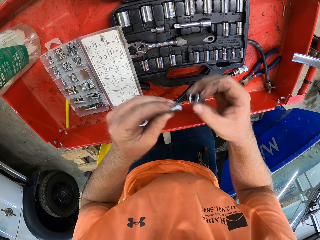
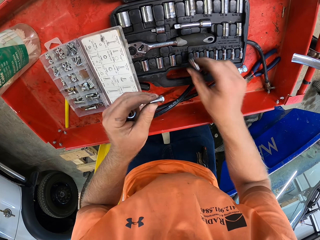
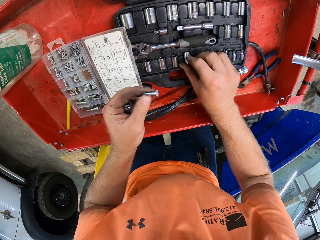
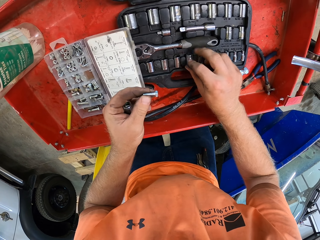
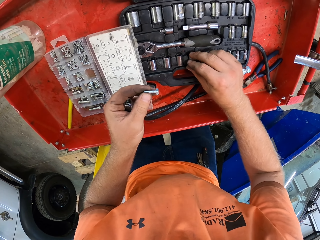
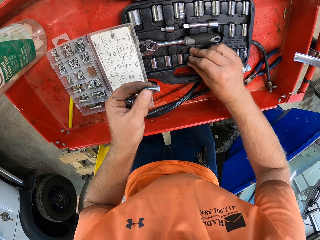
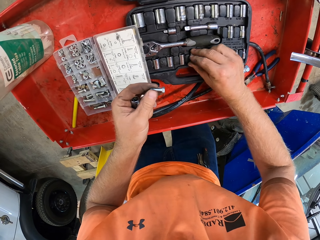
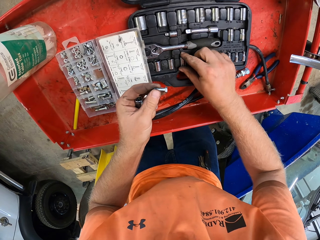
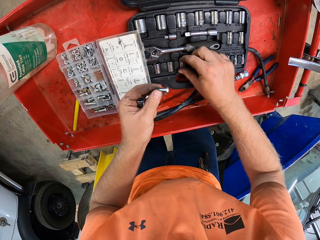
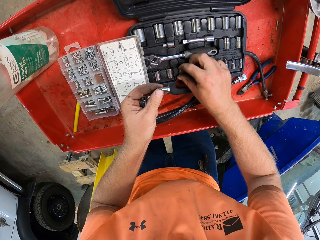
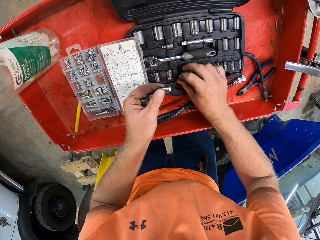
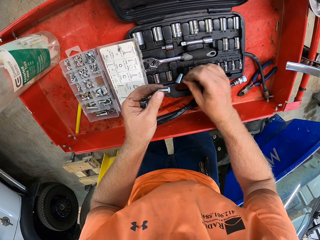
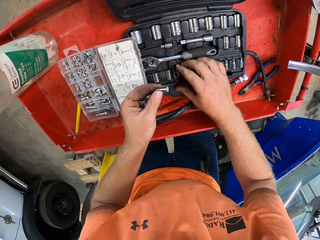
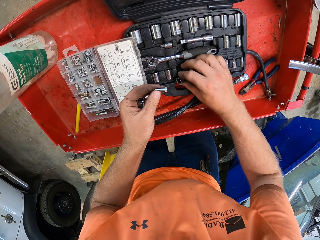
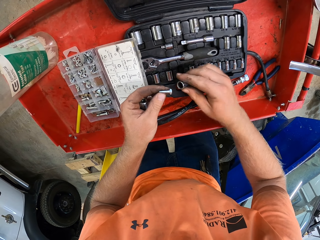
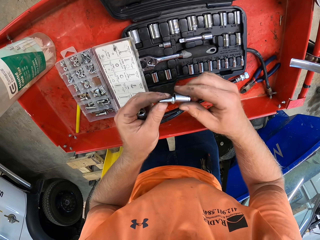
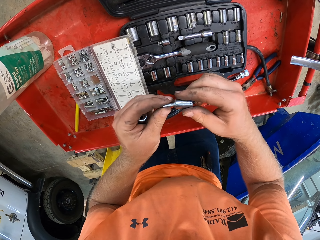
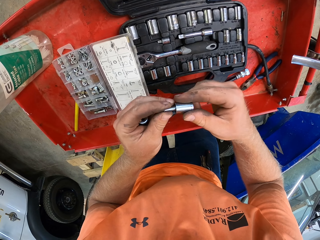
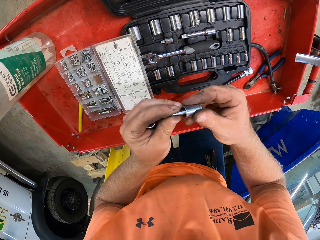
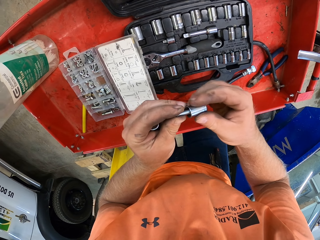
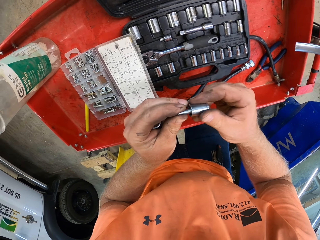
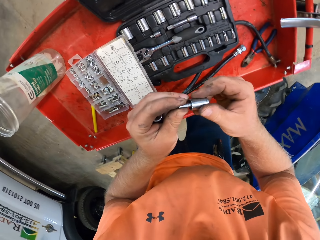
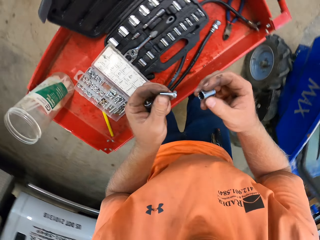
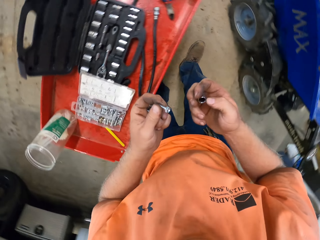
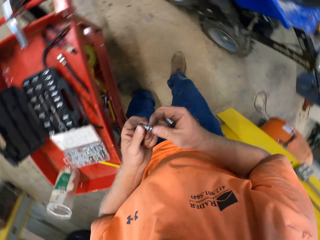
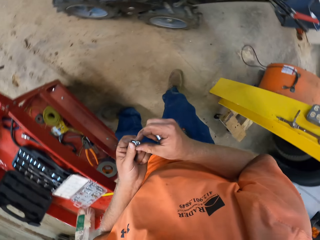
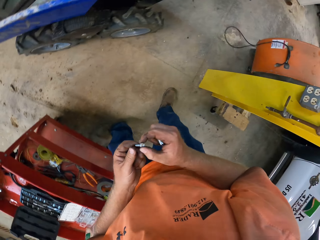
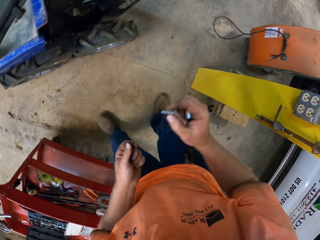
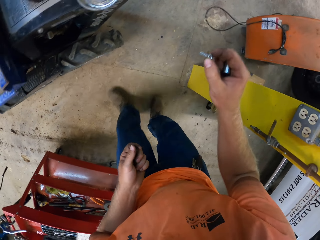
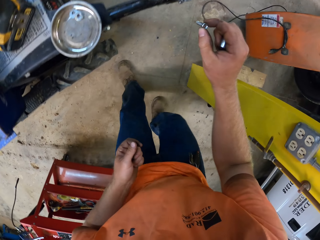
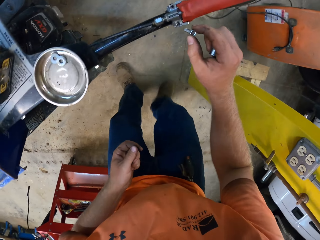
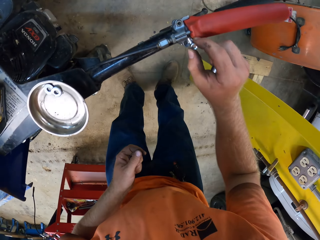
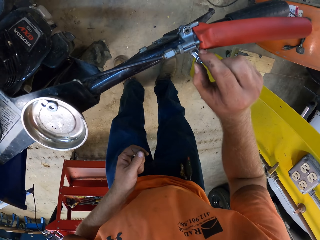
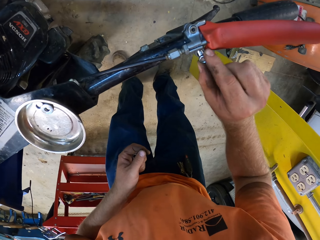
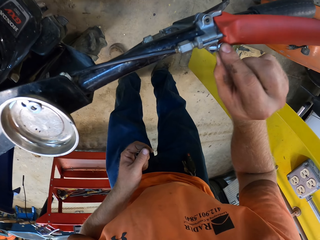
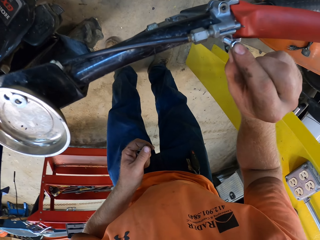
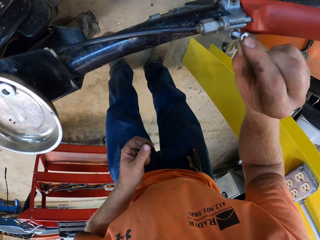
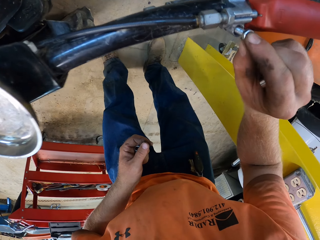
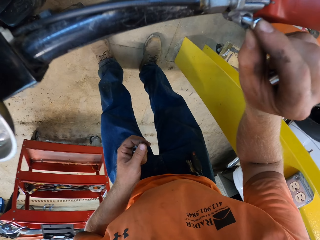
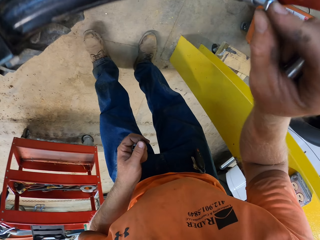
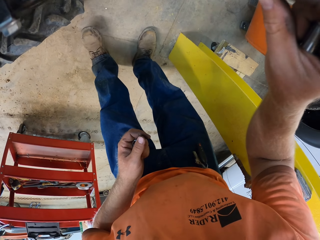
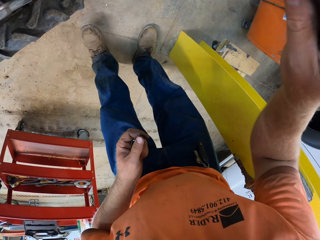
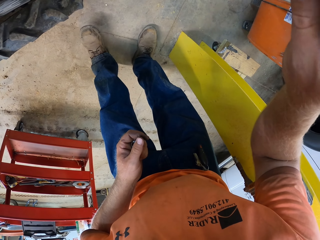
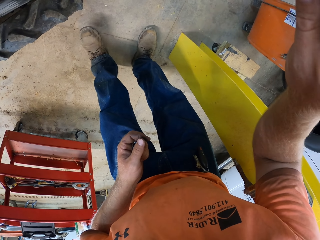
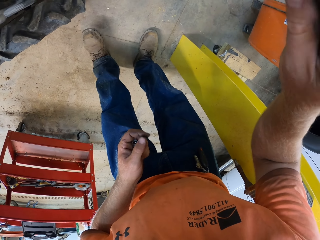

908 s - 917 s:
The camera wearer places the bit holder in his right hand in the case on the workshop trolley. He picks up a bit holder from the case on the workshop trolley with his right hand. He inserts the screw in his left hand on the bit holder in his right hand. He passes the screw in his left hand to his right hand. He moves away. He inserts the screw in his right hand in the clutch lever on the handle of the mini dumper.

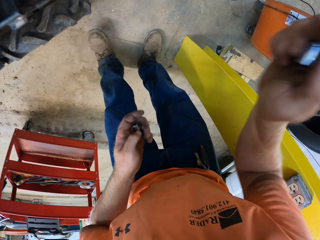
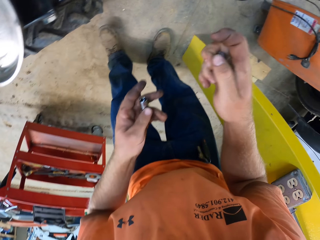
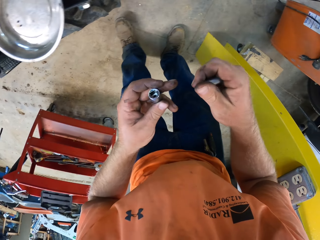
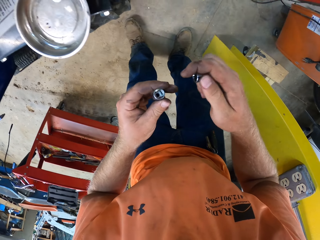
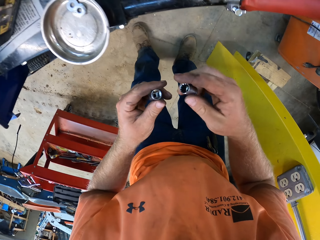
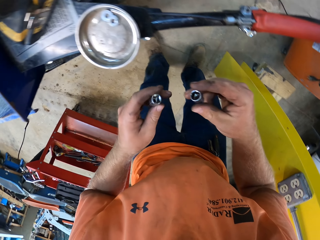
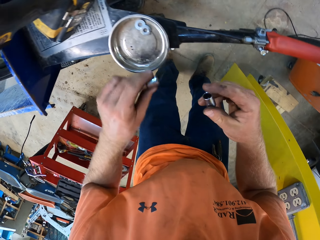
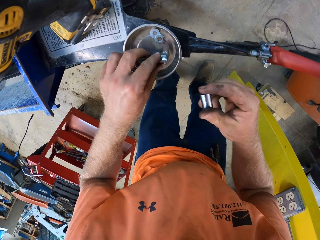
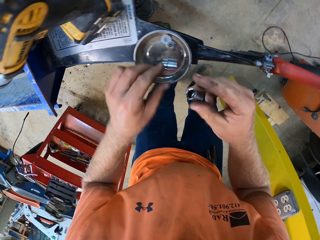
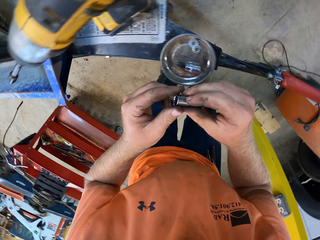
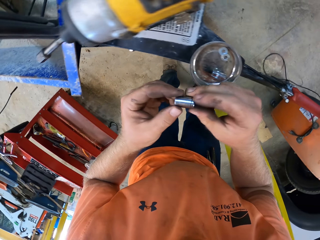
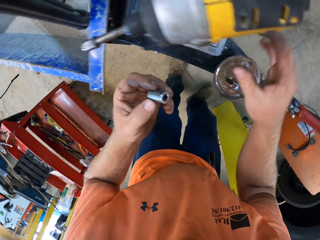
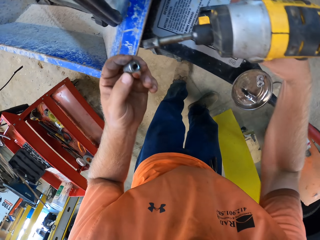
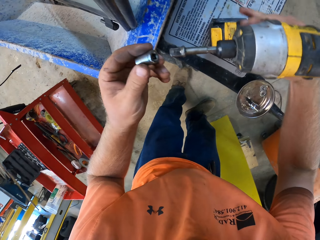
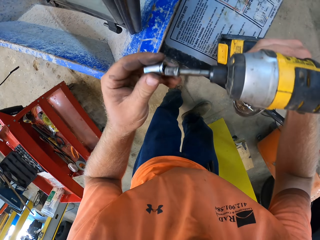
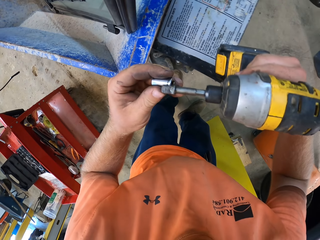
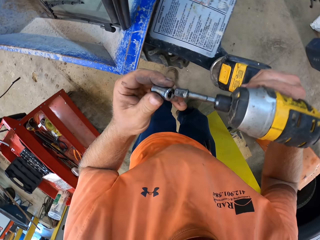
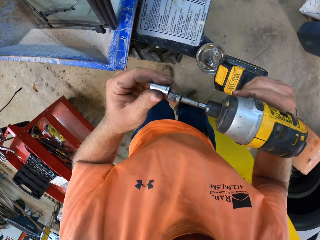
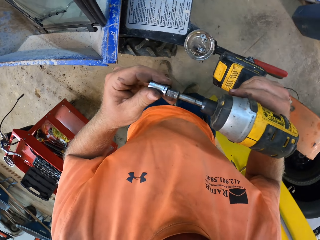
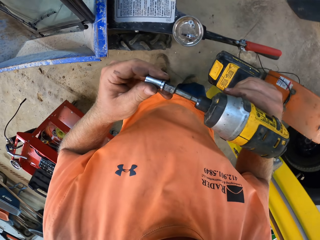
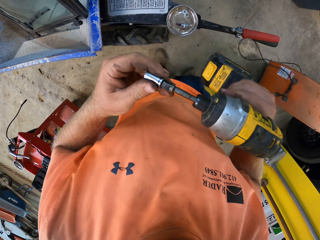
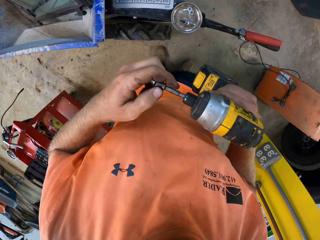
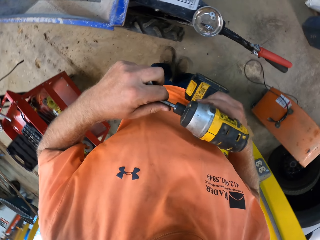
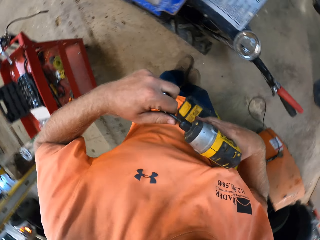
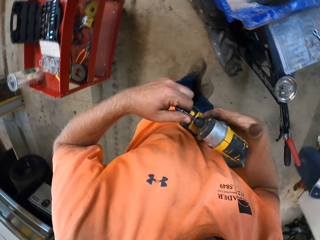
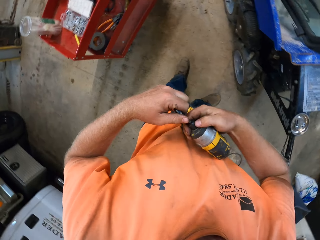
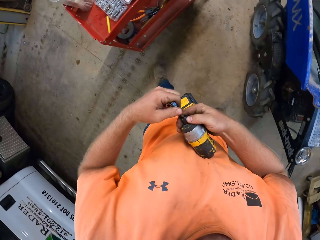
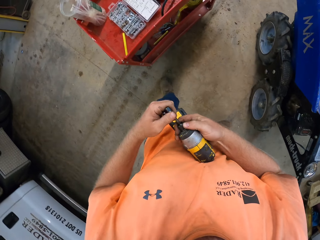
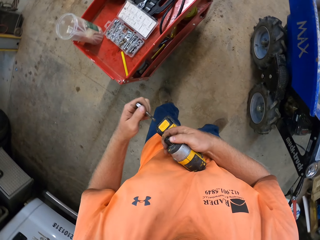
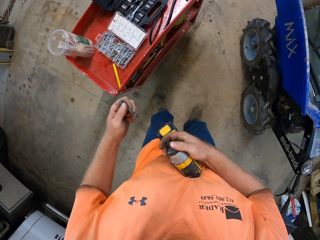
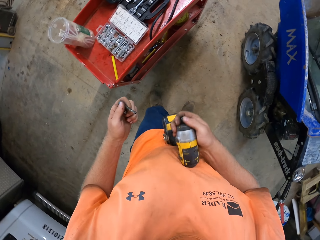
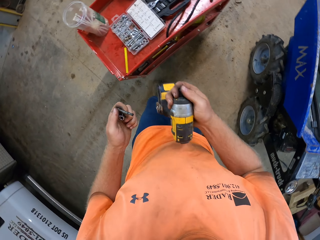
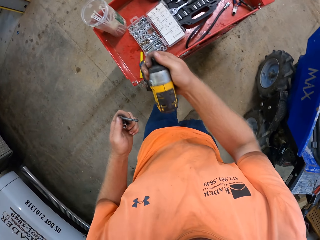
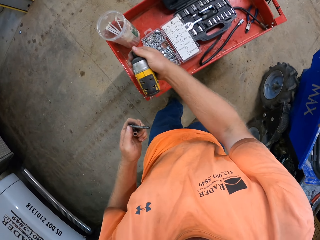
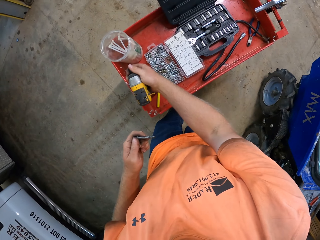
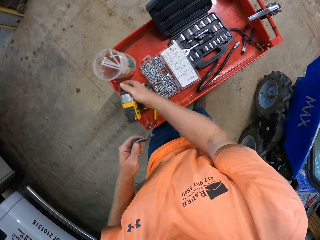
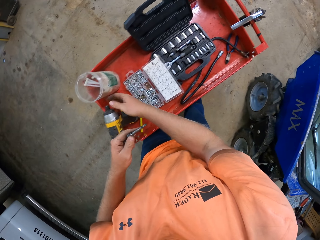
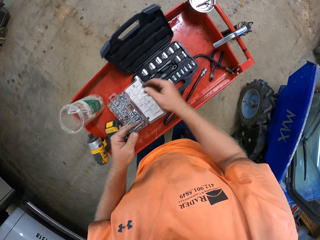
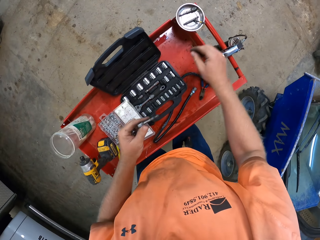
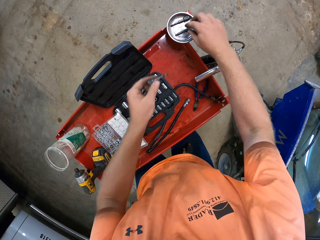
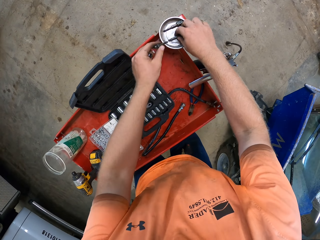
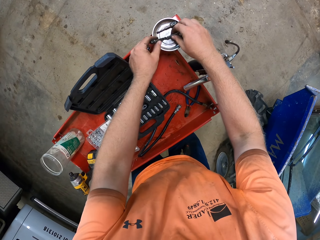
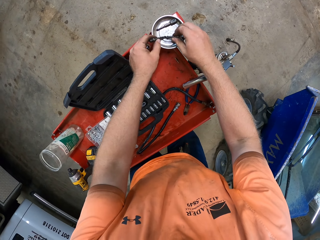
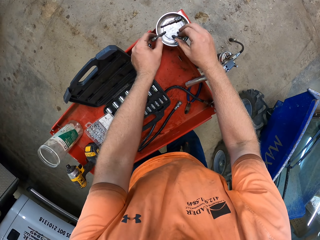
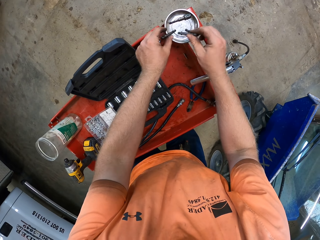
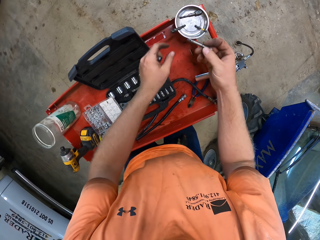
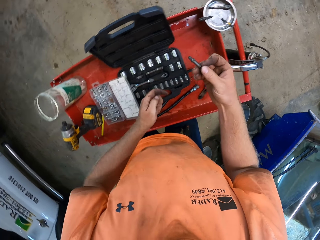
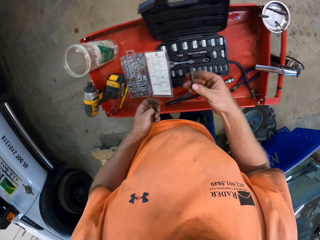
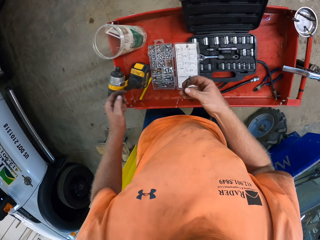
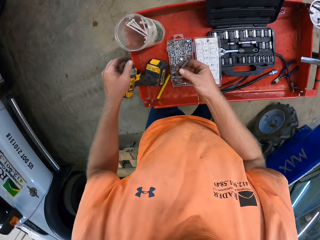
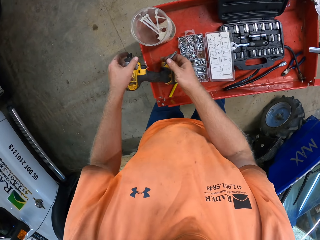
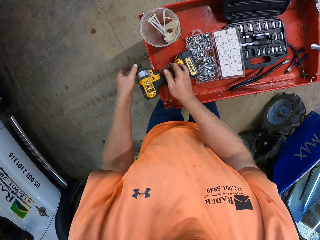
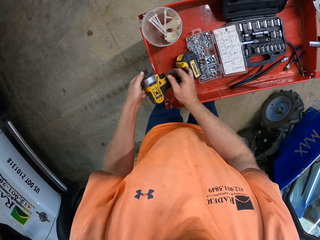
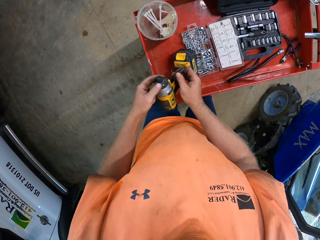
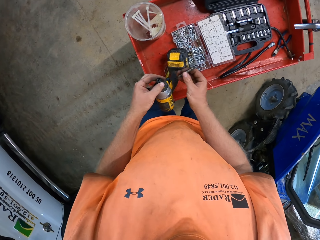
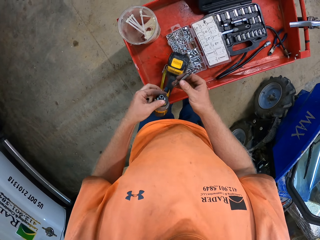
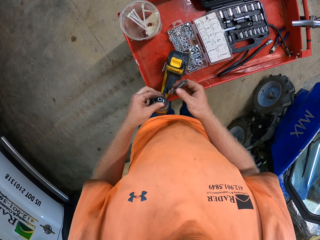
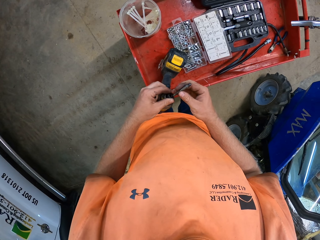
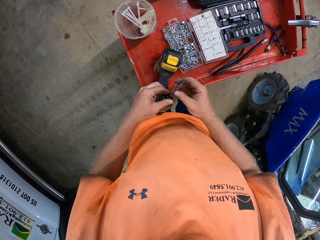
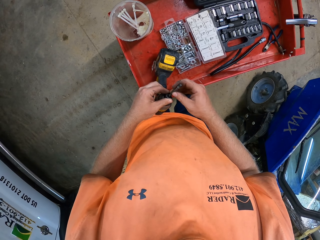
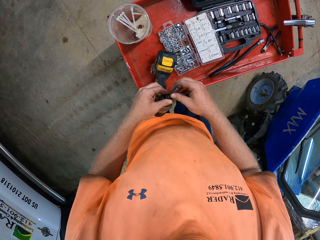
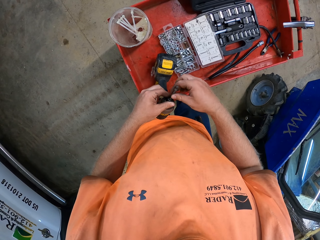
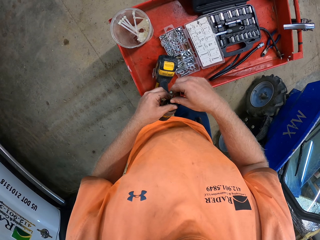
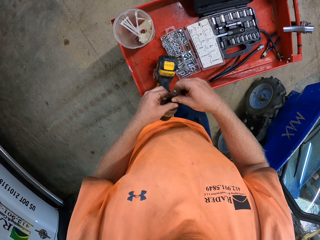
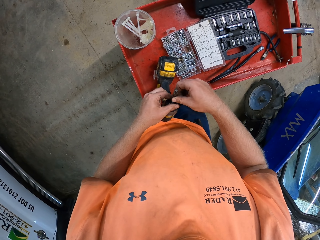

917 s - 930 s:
The camera wearer drops a bit holder in his left hand in the bowl on the mini dumper. He passes the bit holder in his right hand to his left hand. He picks up the cordless screwdriver from the mini dumper with his right hand. He touches the cordless screwdriver in his right hand with the bit holder in his left hand. He removes the chuck of the cordless screwdriver in his right hand with his left hand. He places the cordless screwdriver in his right hand on the workshop cabinet. He picks up a chuck from a bowl on the workshop trolley with his right hand. He drops the chuck in his left hand on the bowl on the workshop trolley. He holds the cordless drive on the workshop trolley with his left hand. He inserts the chuck in his right hand in the cordless screwdriver on the workshop trolley.
